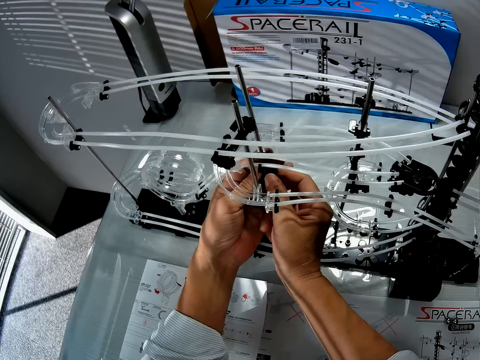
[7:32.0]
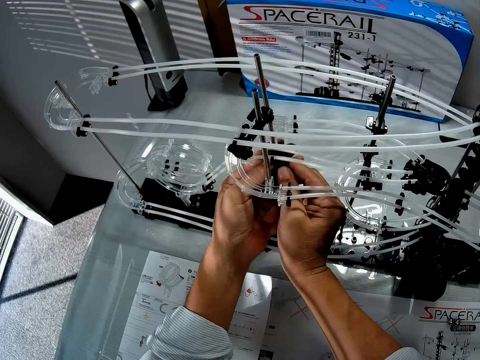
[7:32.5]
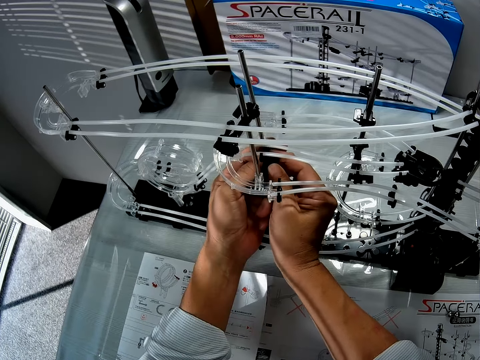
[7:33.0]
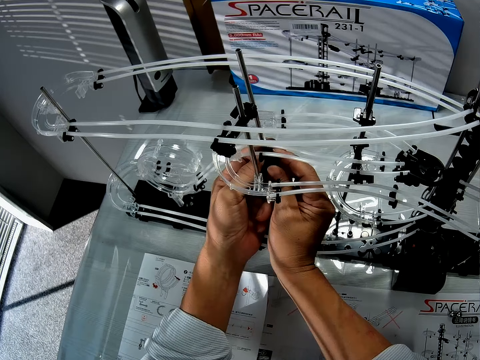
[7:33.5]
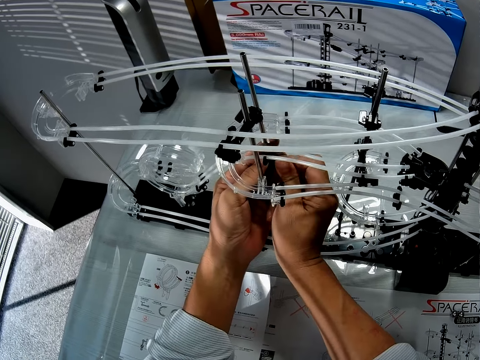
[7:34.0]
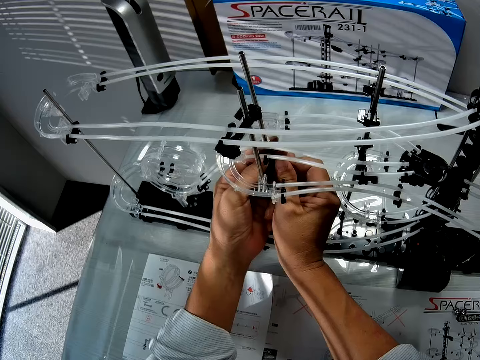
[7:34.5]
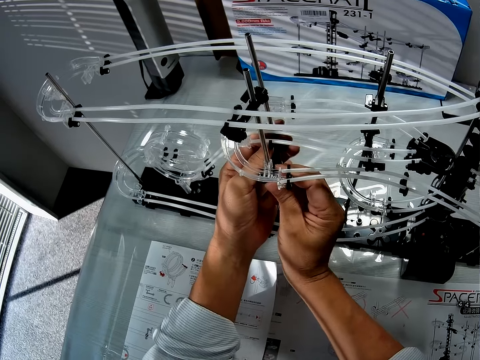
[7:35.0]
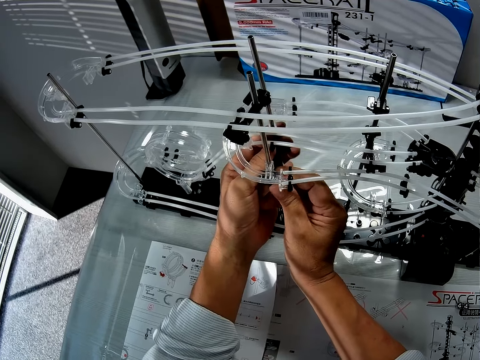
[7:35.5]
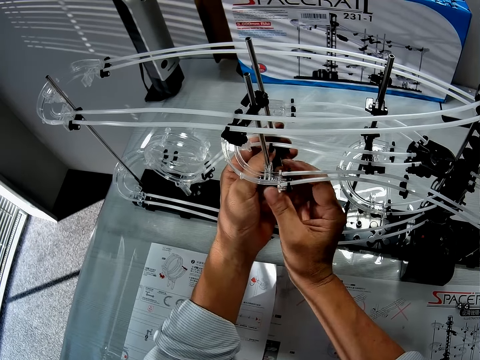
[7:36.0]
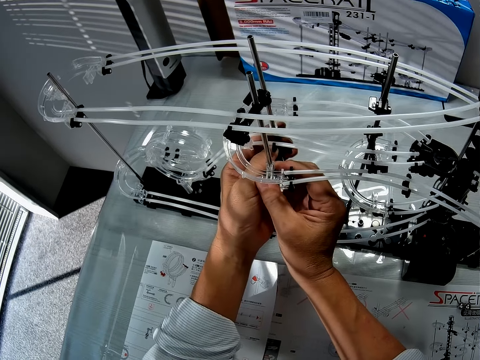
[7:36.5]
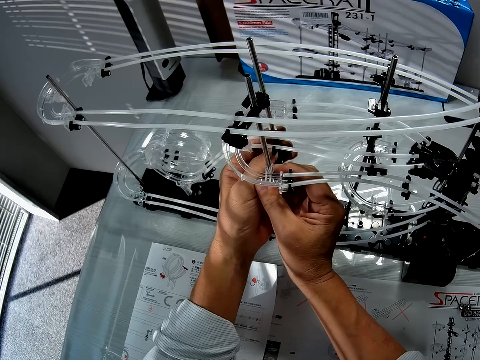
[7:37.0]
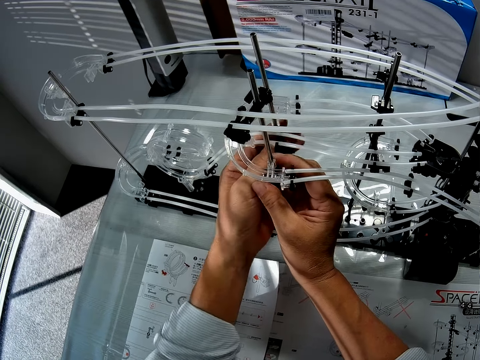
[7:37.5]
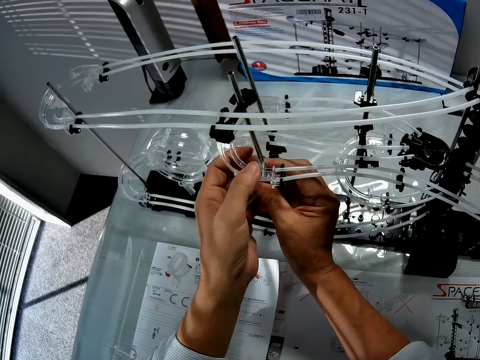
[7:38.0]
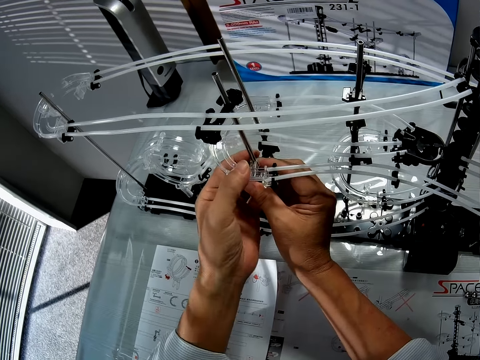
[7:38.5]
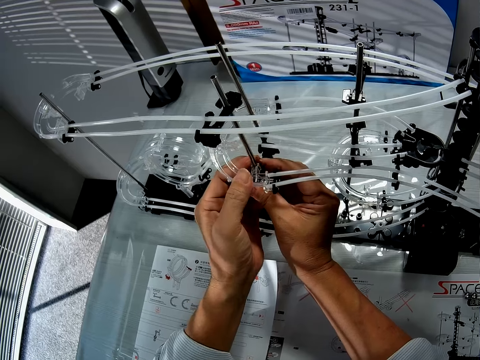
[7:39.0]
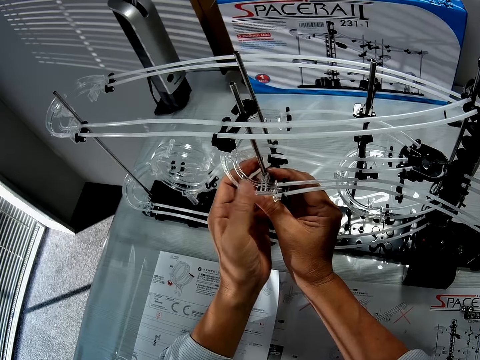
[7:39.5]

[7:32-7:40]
The camera wearer fixes the space rail.

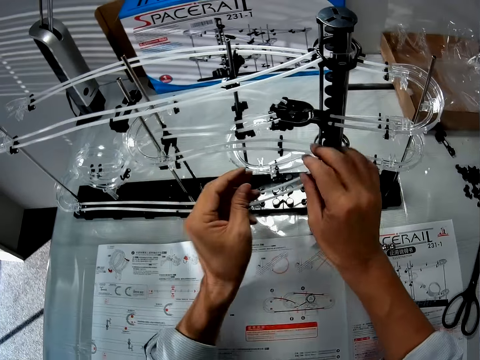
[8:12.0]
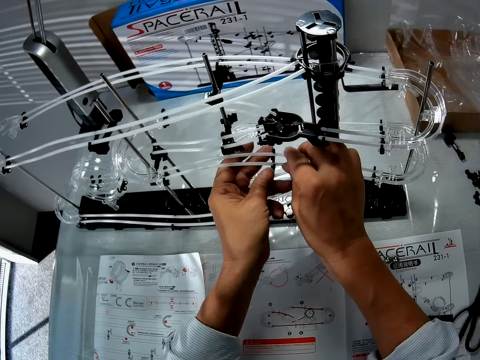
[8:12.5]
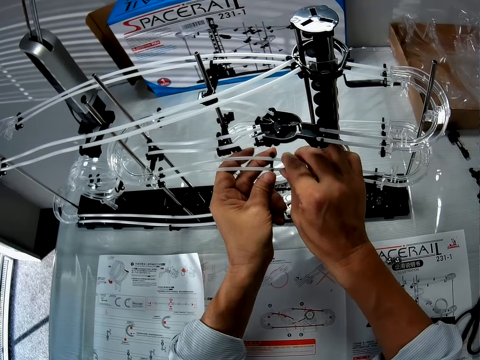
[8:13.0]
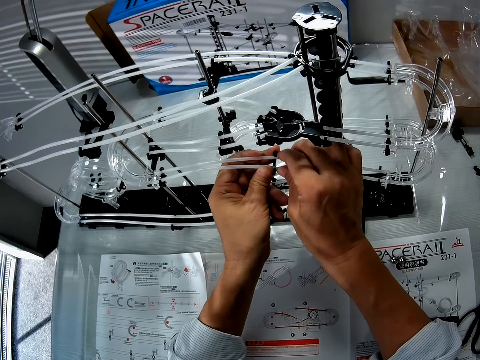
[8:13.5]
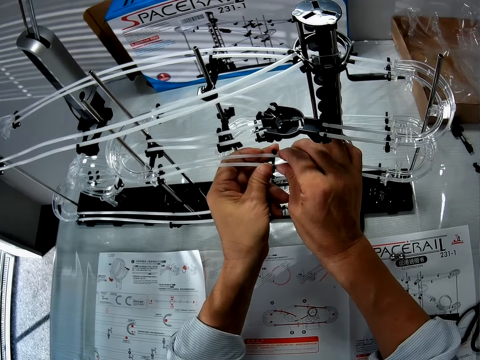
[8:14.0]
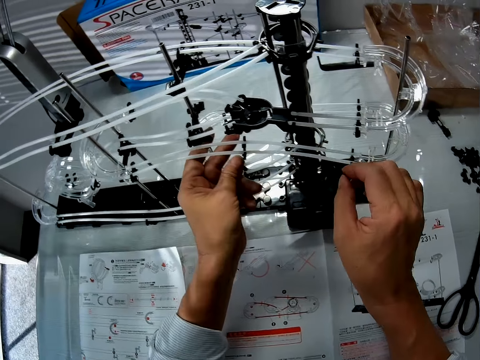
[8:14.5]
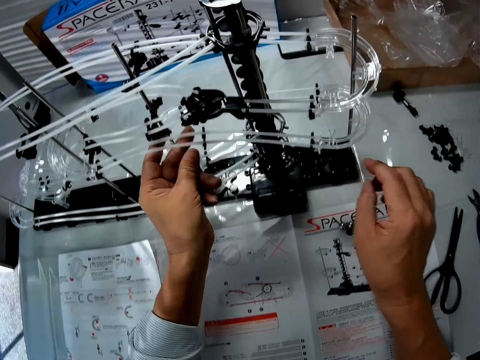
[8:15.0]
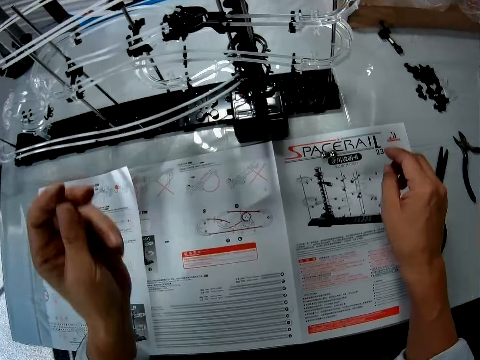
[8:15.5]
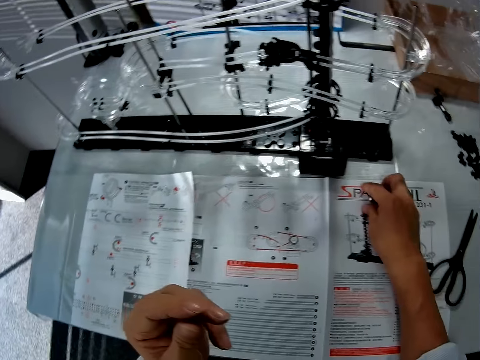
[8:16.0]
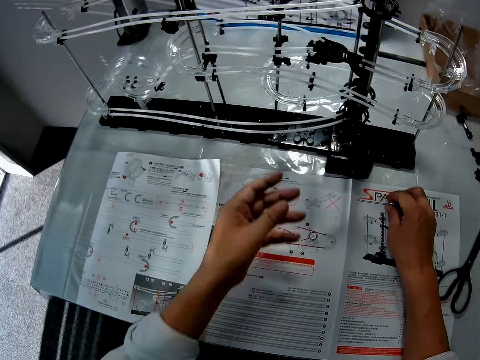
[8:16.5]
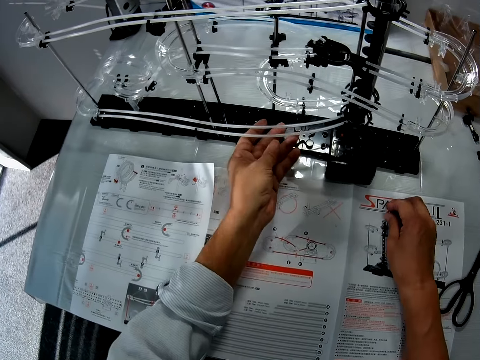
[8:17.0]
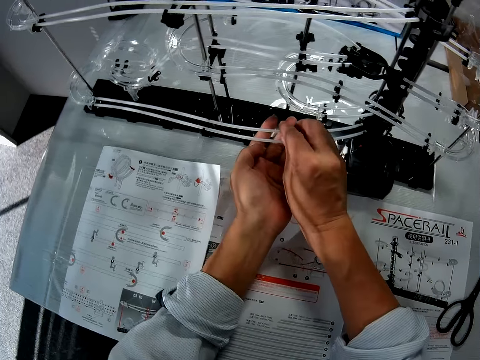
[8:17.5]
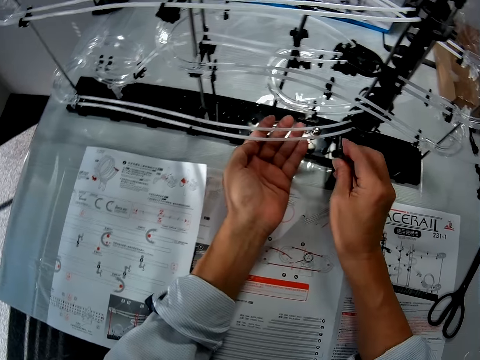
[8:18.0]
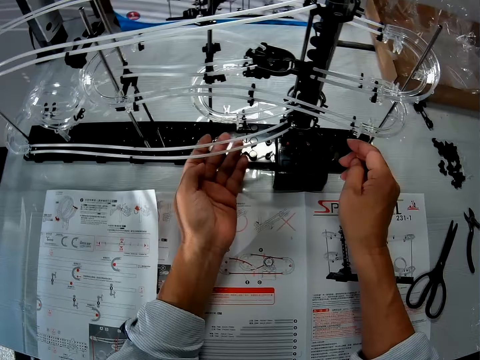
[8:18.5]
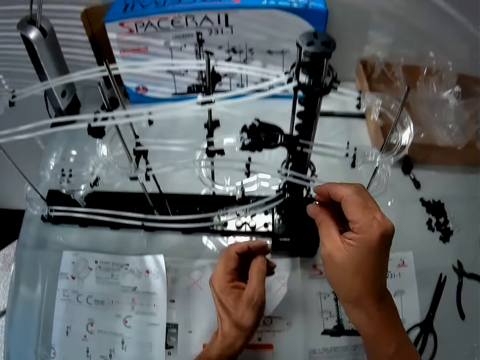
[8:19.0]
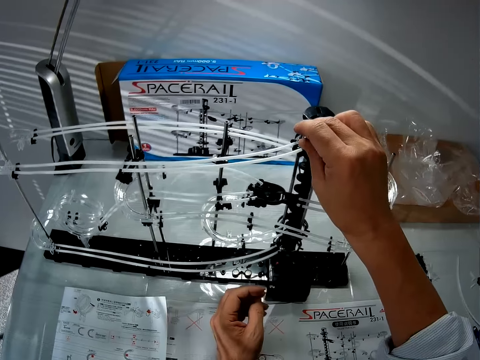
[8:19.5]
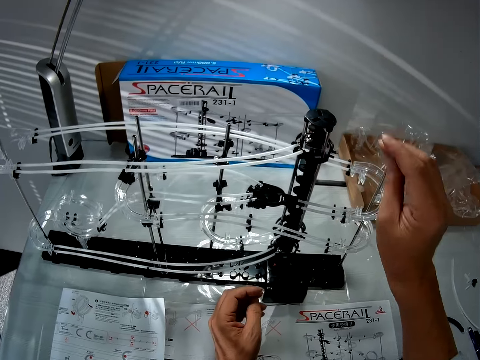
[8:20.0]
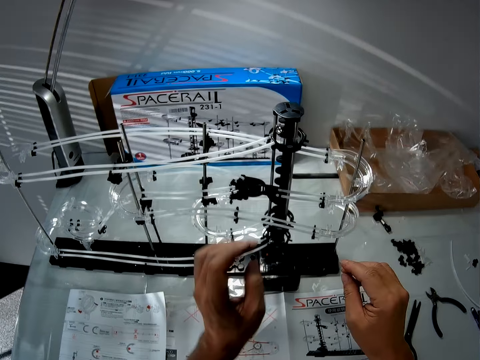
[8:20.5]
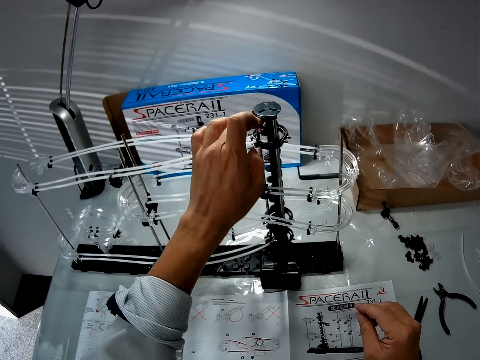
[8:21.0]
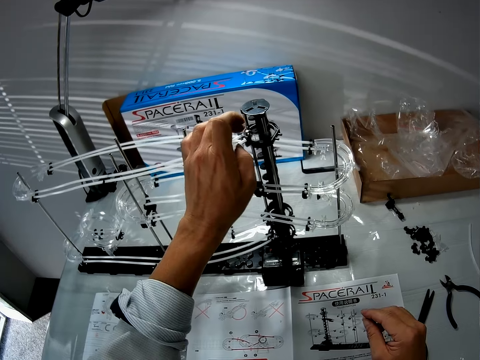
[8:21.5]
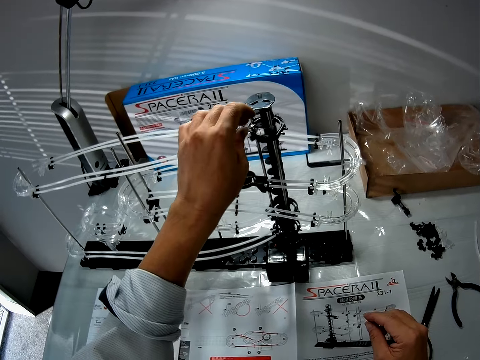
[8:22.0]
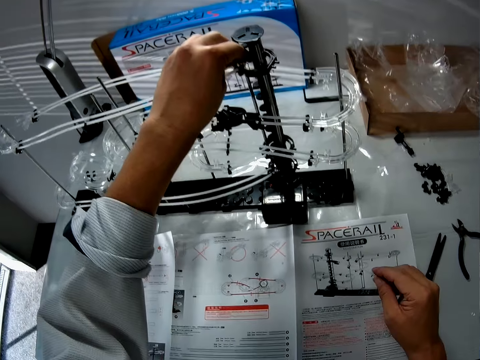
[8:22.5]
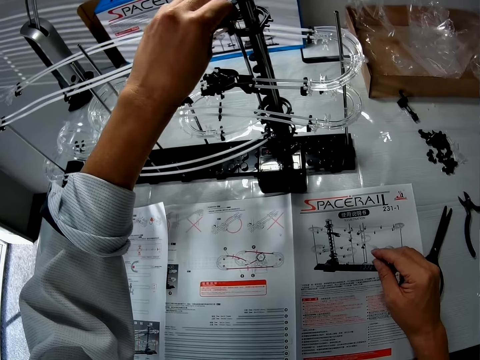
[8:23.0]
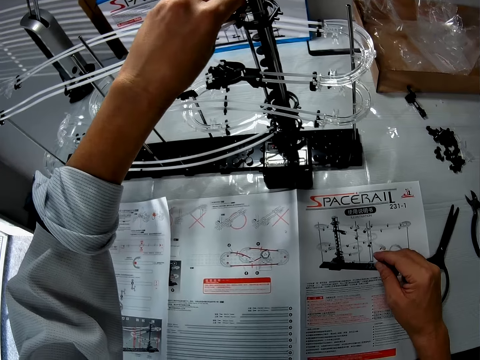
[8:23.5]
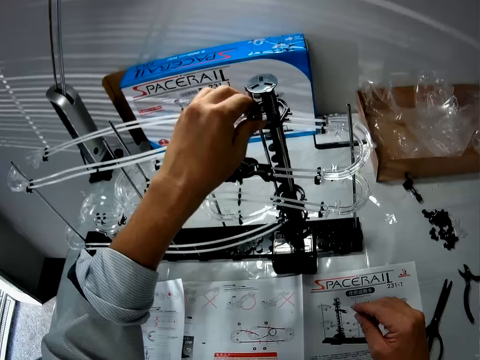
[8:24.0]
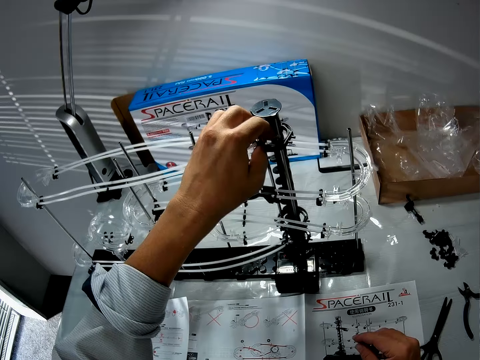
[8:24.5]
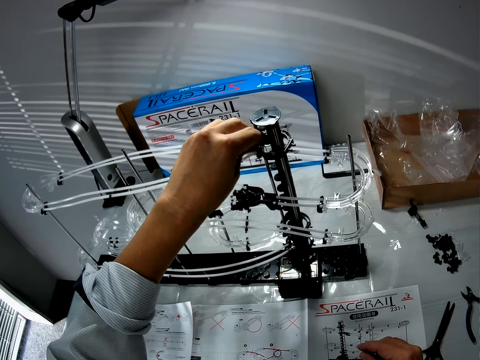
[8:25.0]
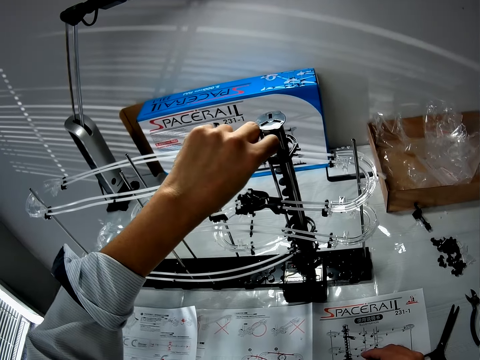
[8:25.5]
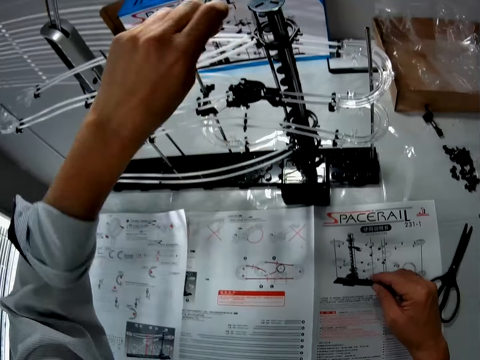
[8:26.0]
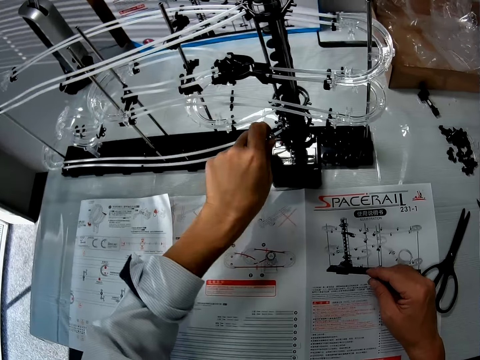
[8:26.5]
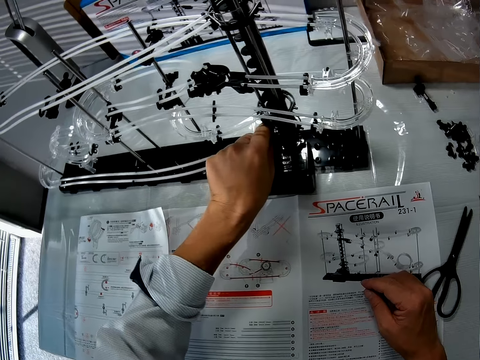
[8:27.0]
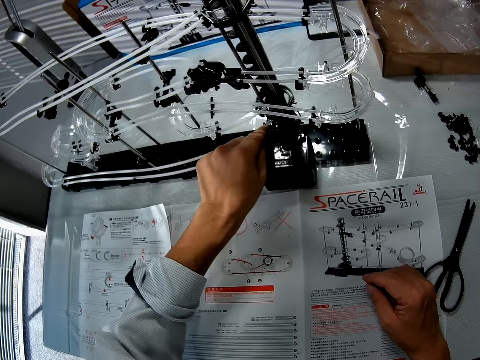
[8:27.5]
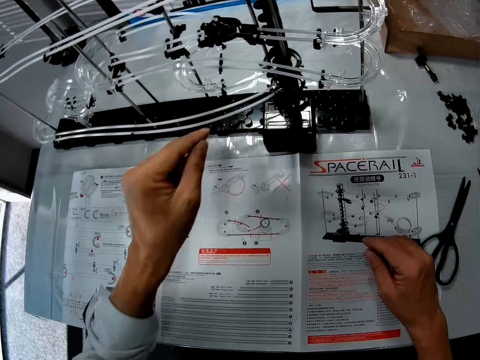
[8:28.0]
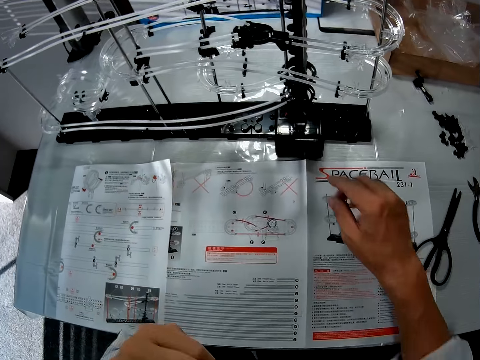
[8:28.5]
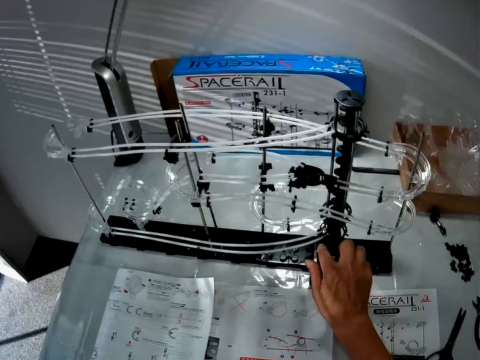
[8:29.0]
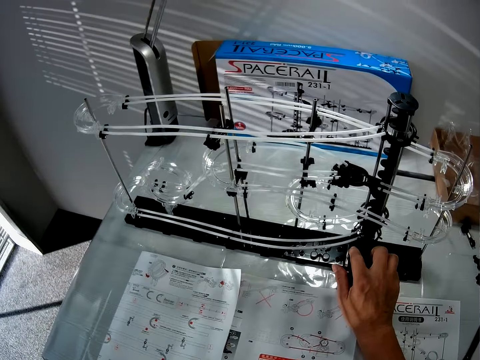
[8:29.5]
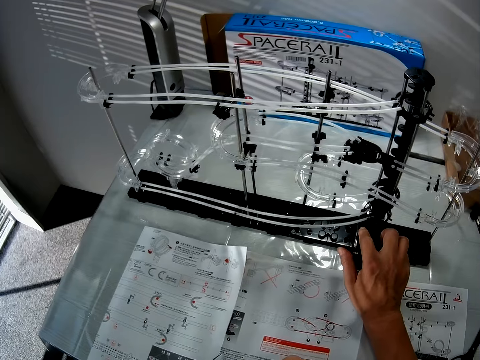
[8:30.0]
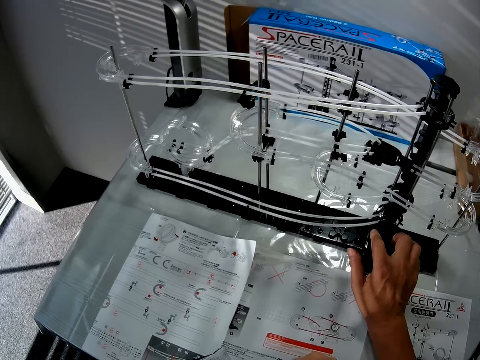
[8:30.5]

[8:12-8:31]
The camera wearer fixes the marble roller. They pick the balls from the table. They place a ball at the bottom of the roller coaster toy. They place another ball at the top of the roller coaster toy. They remove a ball from the top of the roller coaster toy. They place the ball at the bottom of the roller coaster toy.
